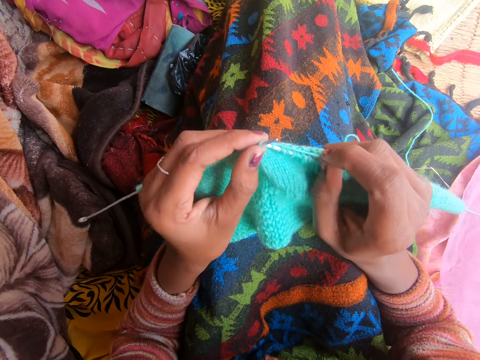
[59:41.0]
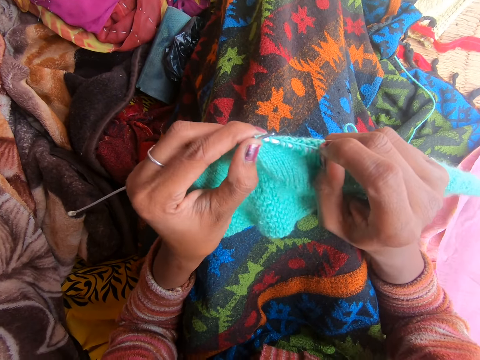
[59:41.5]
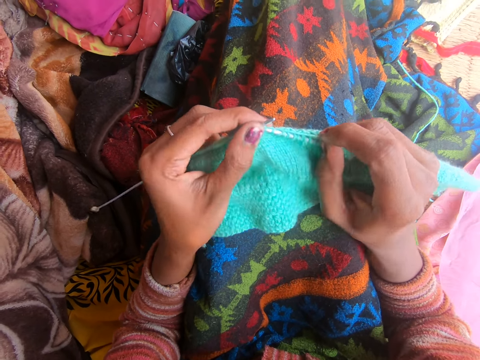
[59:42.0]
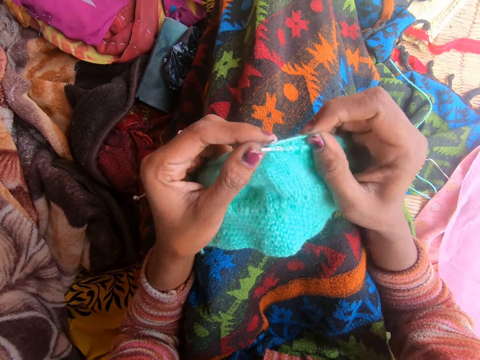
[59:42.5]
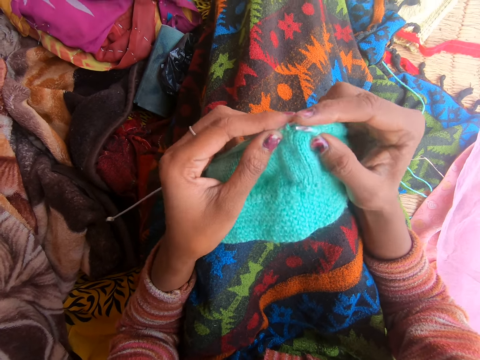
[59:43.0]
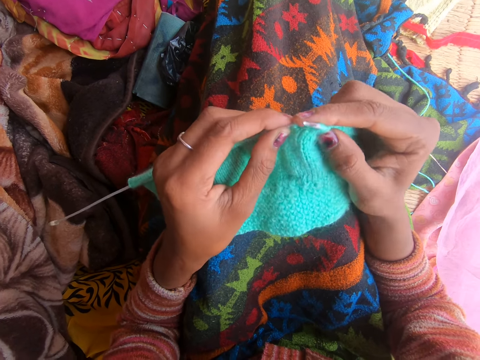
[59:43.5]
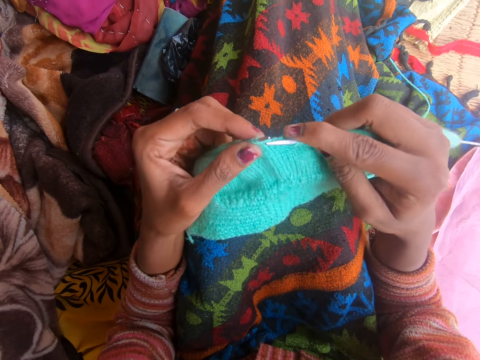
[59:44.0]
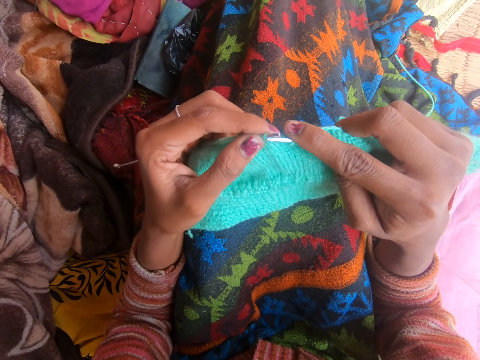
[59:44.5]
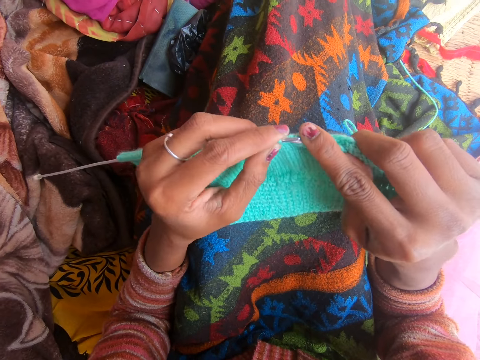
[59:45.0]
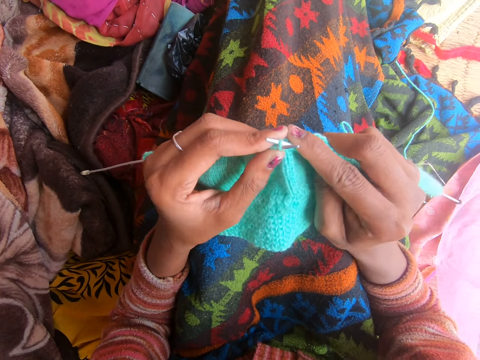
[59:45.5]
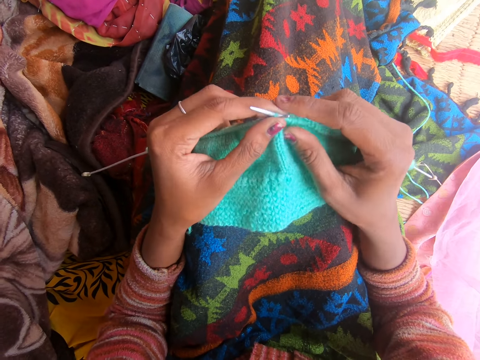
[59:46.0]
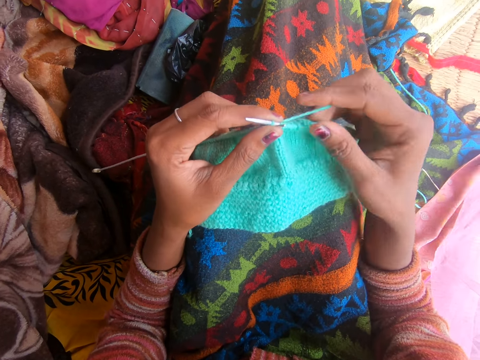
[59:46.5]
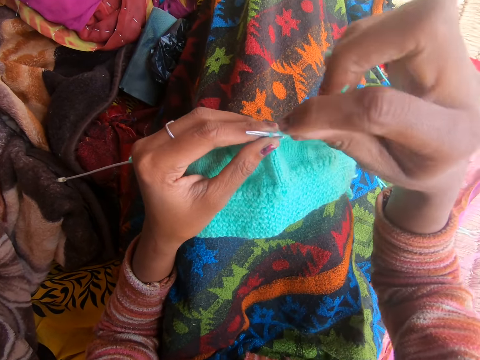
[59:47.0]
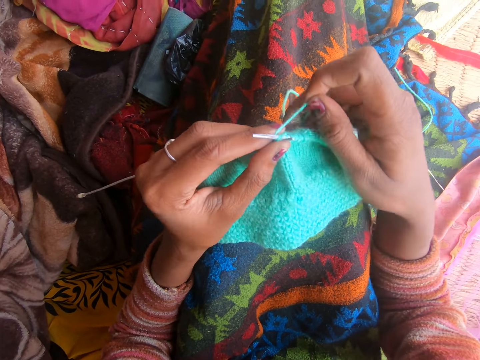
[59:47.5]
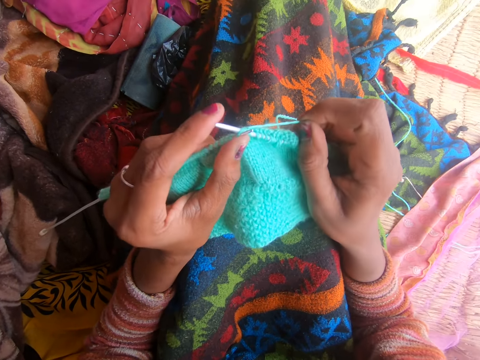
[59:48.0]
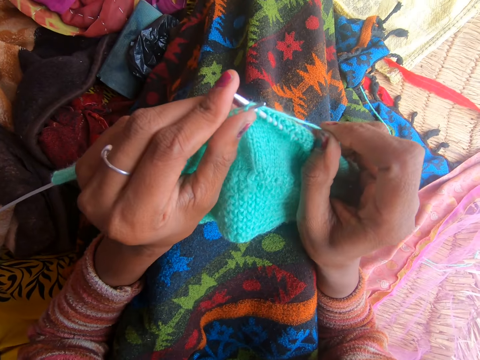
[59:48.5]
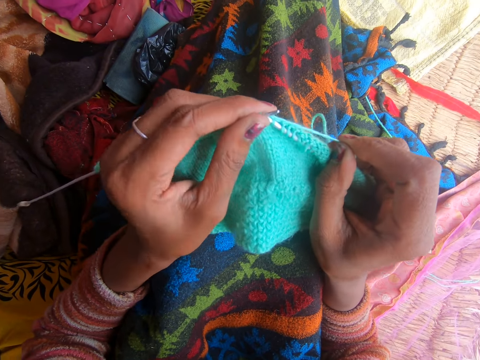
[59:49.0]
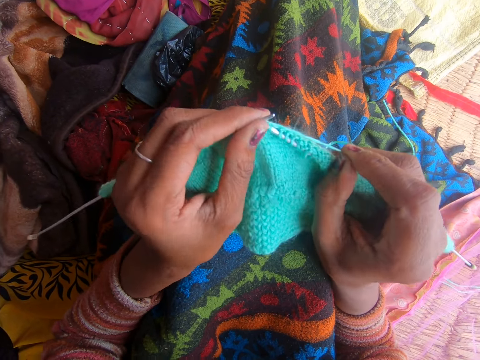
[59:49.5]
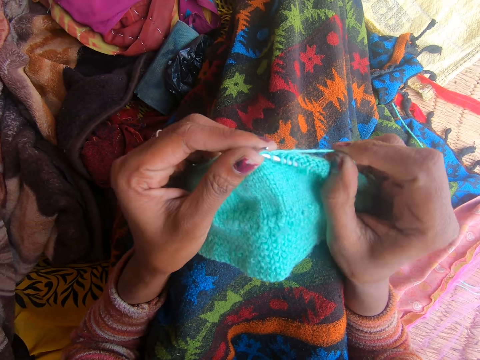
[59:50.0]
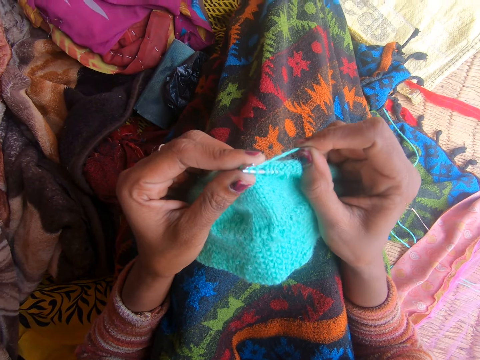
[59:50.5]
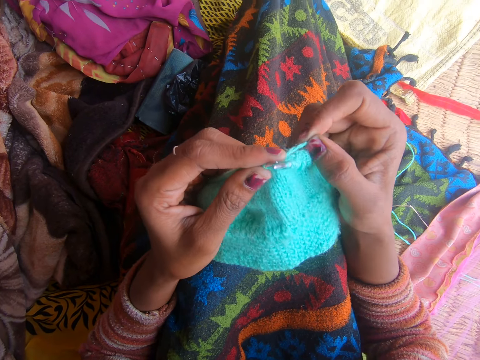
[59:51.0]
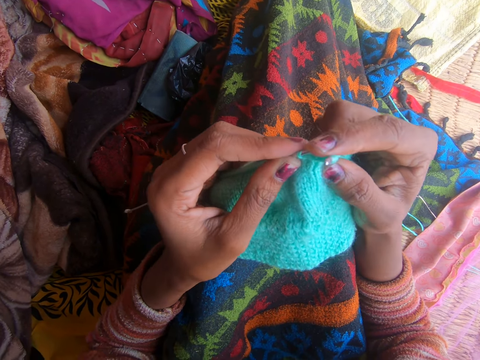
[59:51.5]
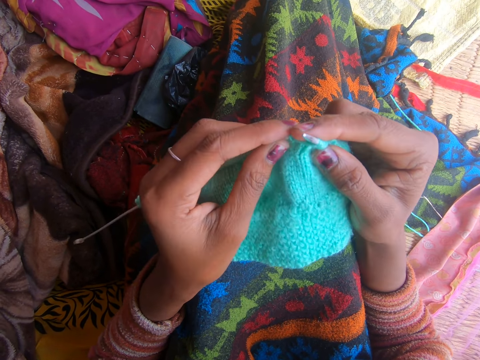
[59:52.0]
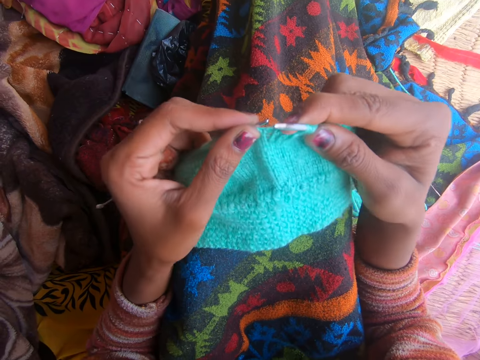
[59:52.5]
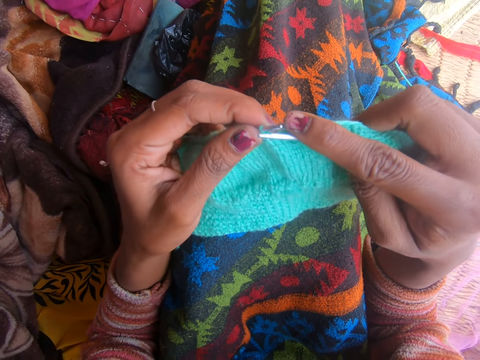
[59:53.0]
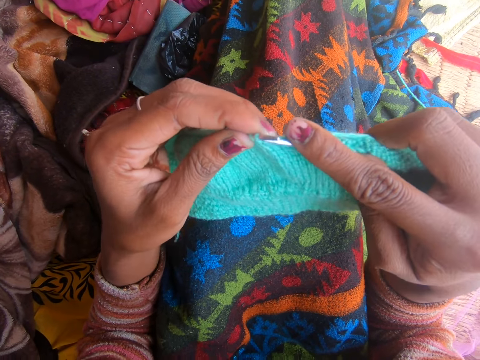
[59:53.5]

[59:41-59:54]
A person talks to another person. The other person talks to the first person. The first person talks to the other person. The camera wearer laughs. They talk.

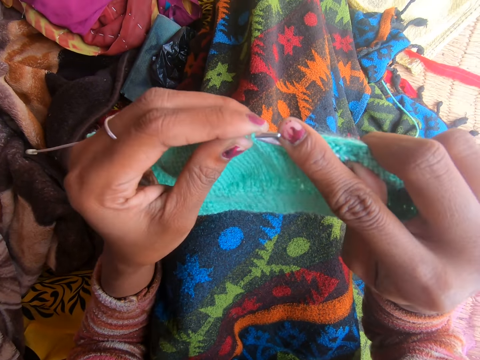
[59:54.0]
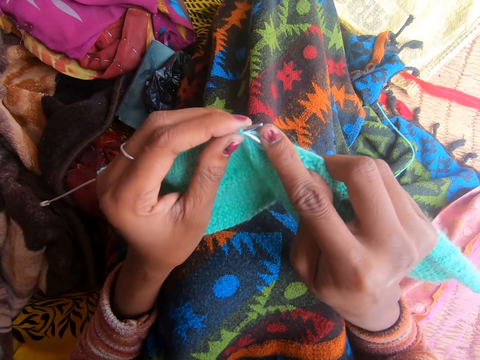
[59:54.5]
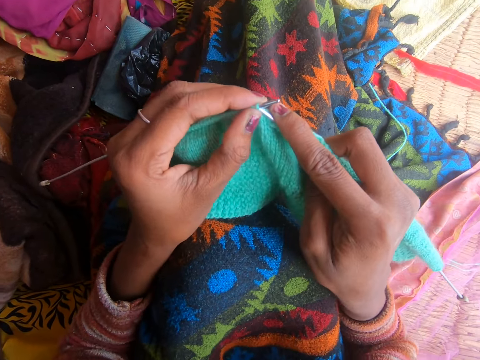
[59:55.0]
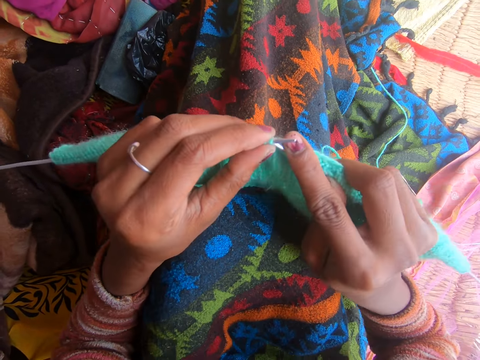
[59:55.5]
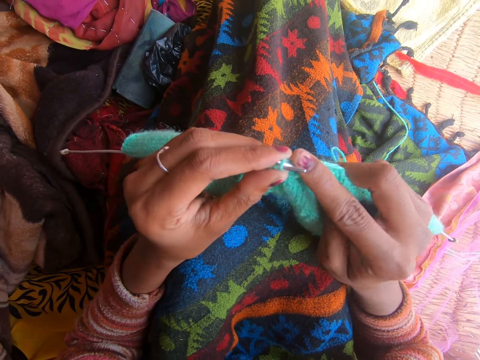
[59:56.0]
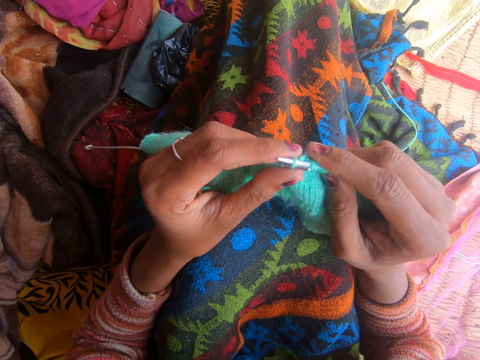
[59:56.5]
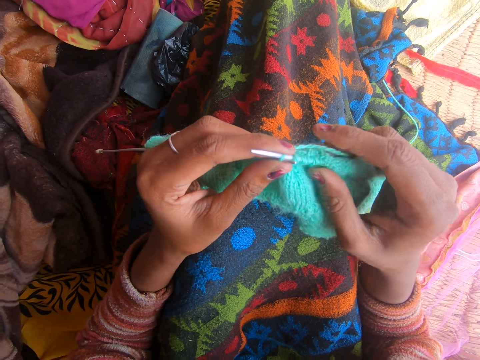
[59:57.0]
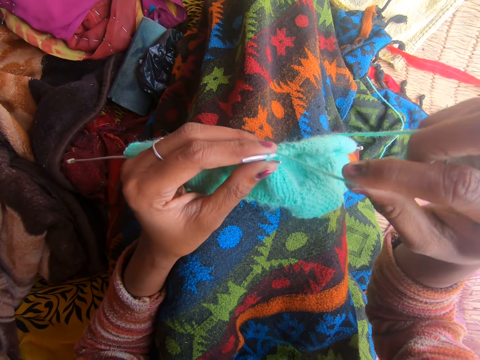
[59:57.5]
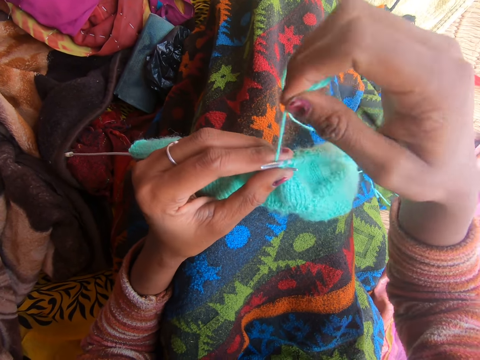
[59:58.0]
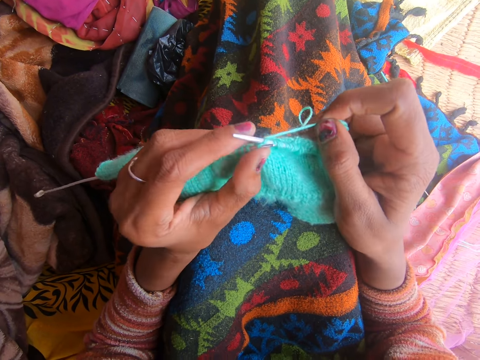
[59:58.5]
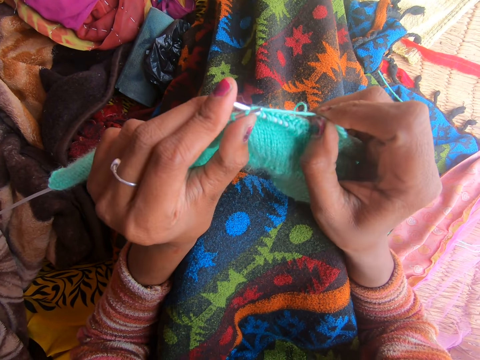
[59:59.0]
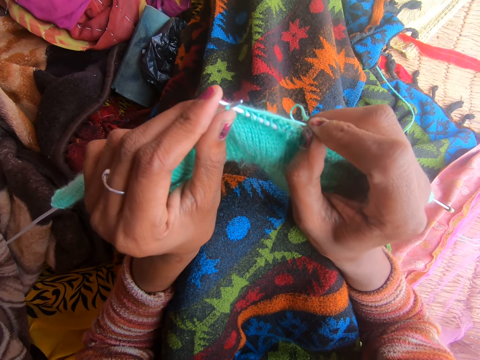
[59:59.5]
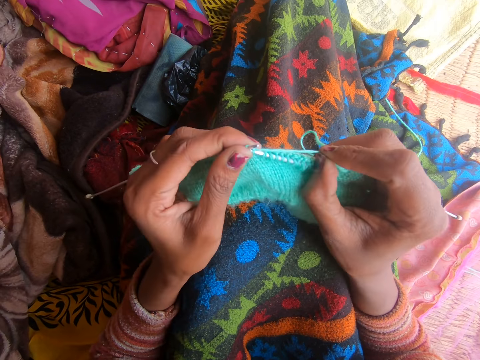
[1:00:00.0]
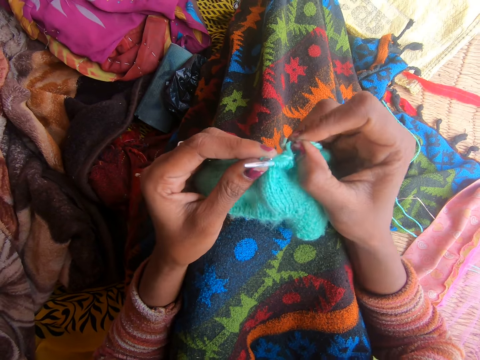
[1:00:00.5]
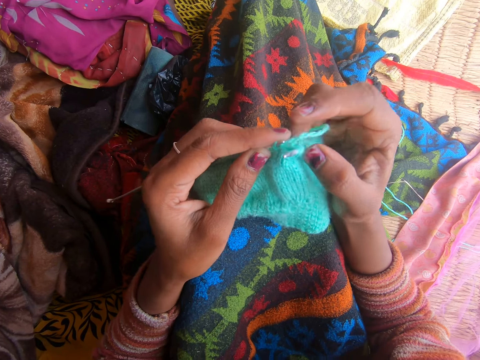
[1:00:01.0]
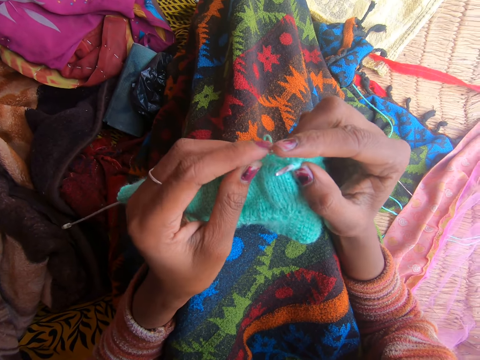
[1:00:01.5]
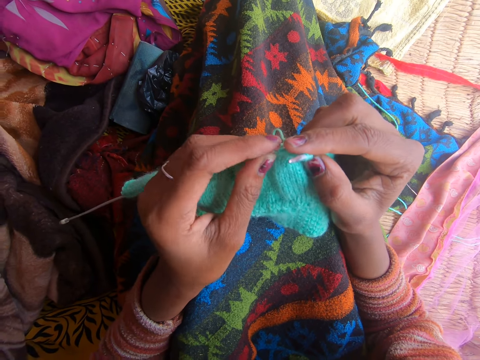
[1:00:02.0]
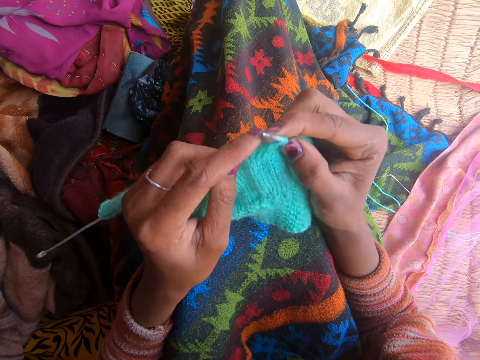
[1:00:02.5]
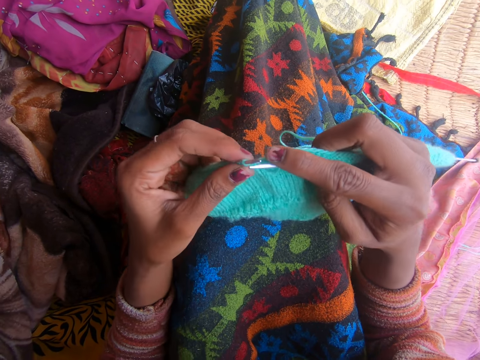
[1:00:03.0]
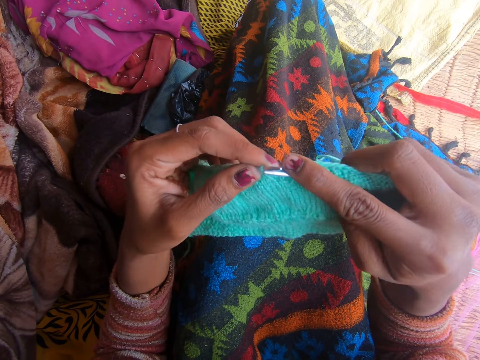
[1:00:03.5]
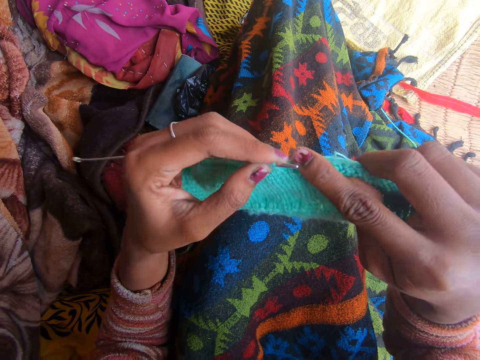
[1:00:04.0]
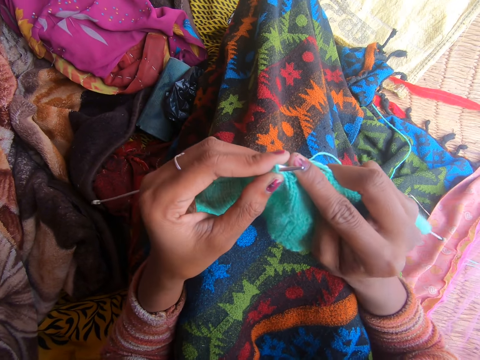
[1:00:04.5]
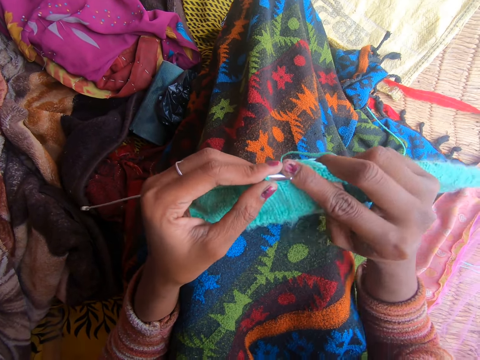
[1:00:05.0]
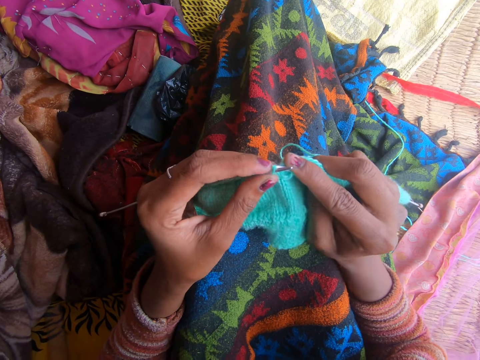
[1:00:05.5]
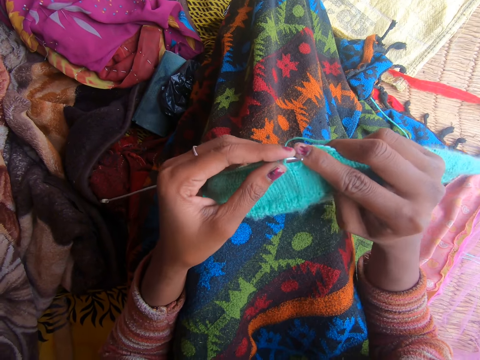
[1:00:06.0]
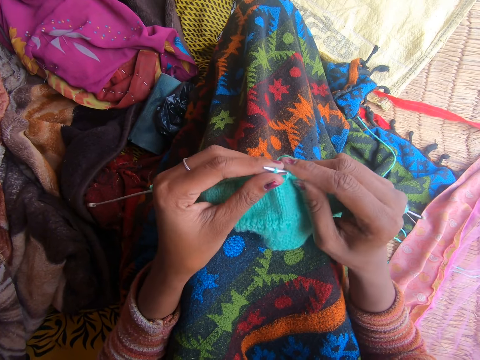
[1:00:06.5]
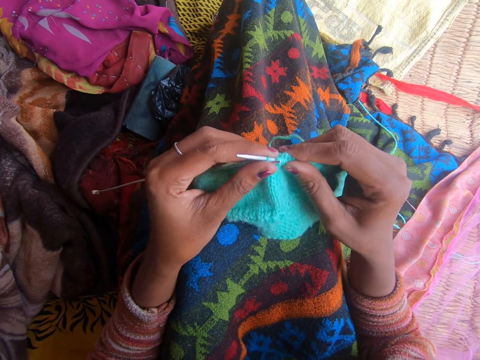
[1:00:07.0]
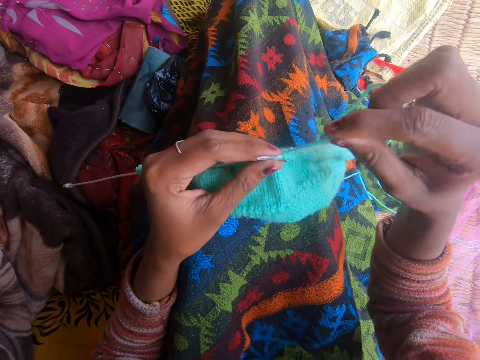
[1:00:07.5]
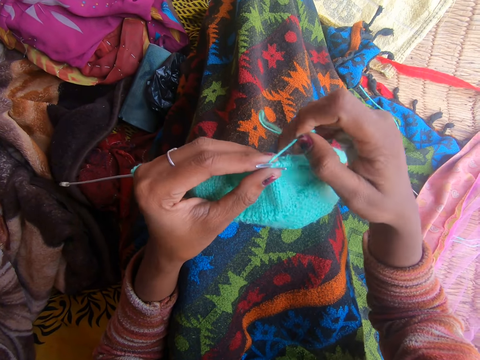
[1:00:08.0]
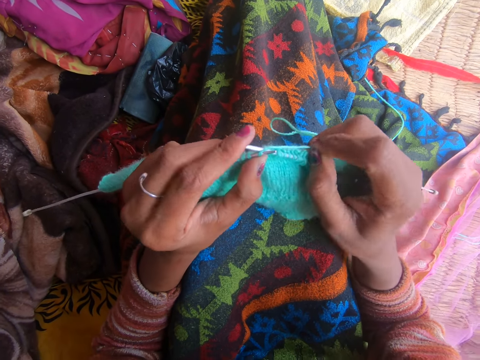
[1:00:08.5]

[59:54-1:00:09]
The camera wearer laughs. They converse.
